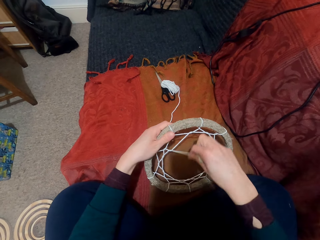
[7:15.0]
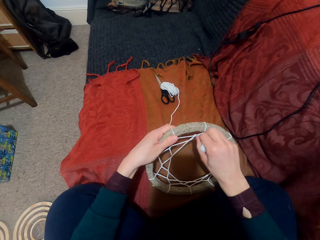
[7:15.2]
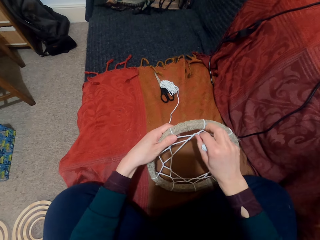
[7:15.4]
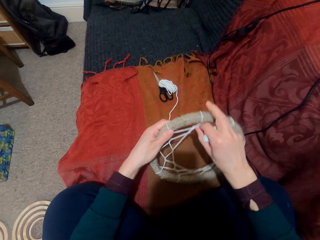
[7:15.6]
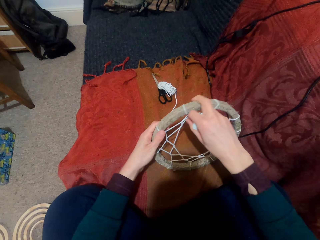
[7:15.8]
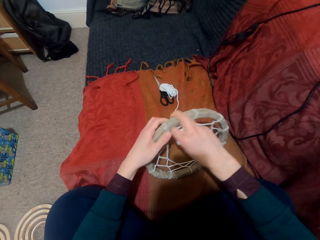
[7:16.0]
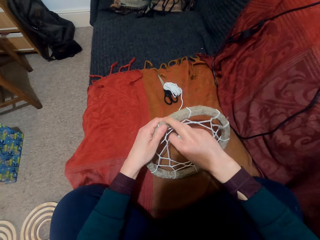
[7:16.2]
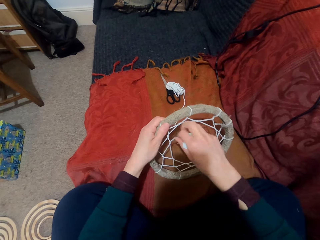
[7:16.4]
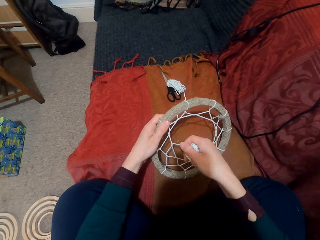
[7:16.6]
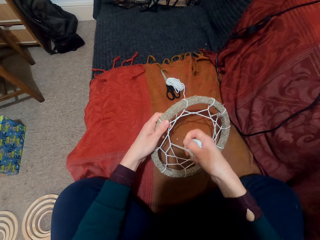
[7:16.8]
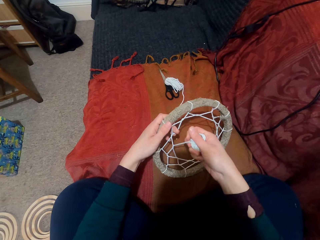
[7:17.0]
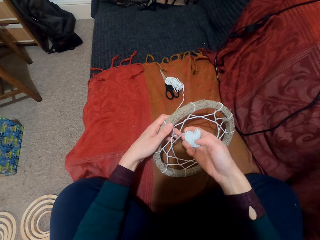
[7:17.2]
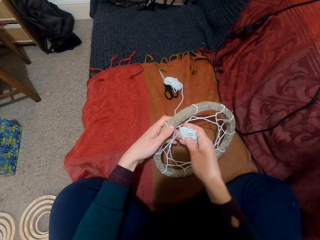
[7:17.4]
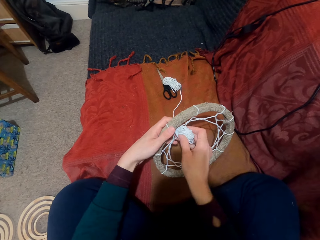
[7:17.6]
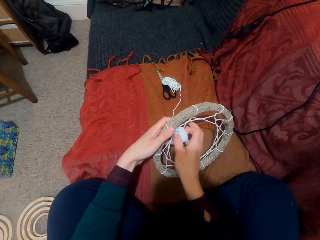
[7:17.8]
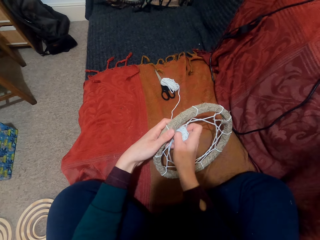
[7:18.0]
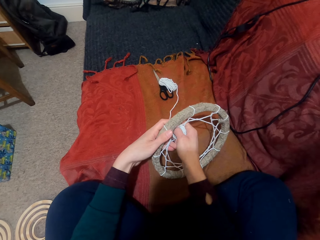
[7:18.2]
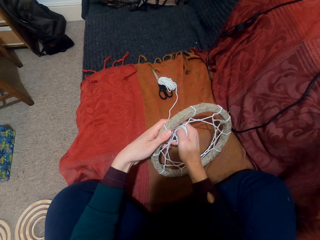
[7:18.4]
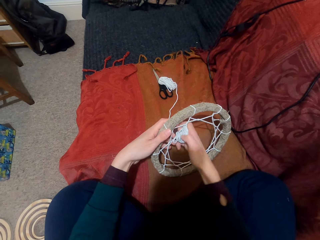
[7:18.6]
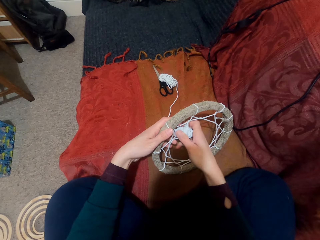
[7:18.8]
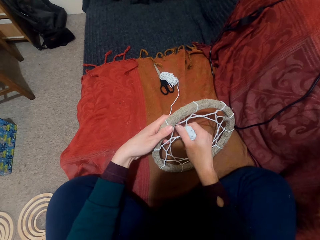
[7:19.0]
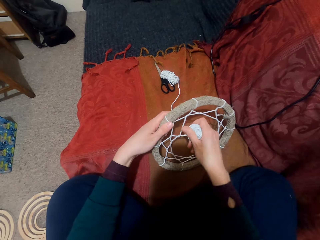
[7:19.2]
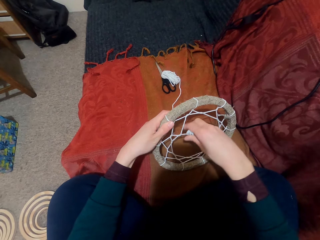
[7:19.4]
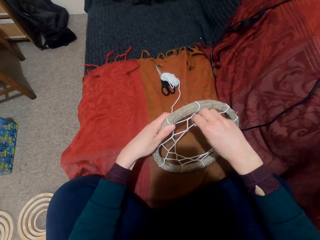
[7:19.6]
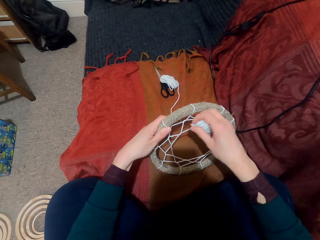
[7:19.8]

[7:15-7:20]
The camera wearer pulls the thread. They turn something. They put the thread through the pattern. They pull the thread.

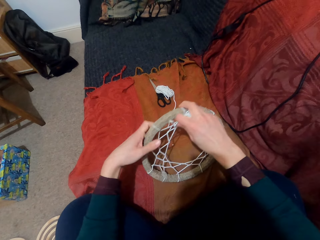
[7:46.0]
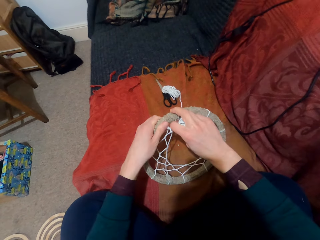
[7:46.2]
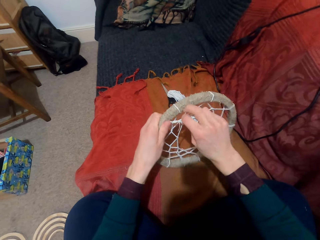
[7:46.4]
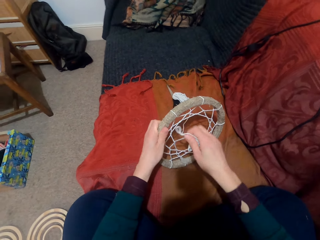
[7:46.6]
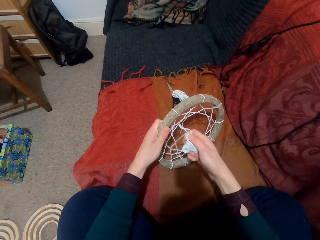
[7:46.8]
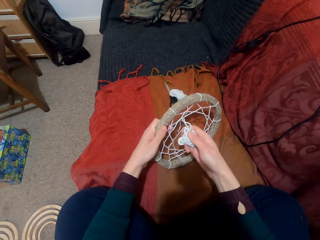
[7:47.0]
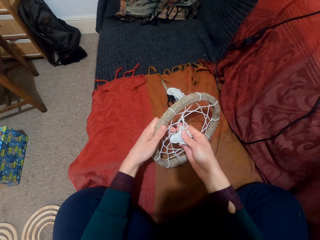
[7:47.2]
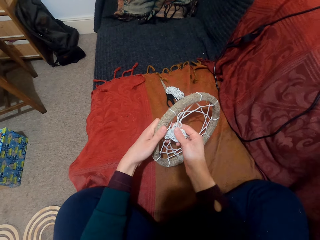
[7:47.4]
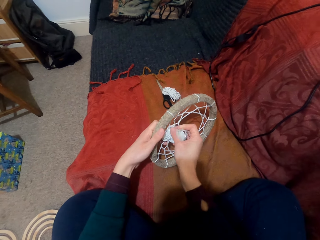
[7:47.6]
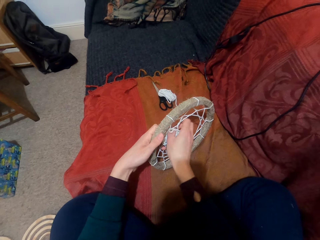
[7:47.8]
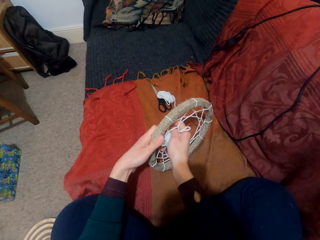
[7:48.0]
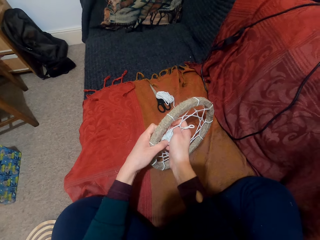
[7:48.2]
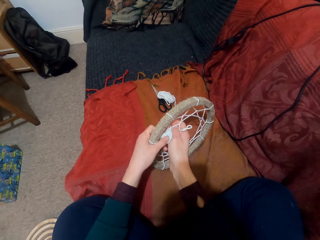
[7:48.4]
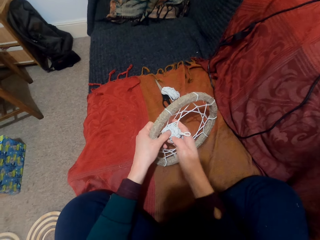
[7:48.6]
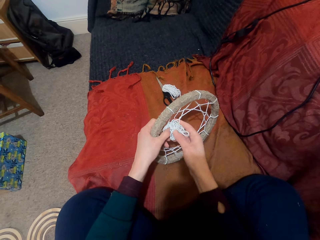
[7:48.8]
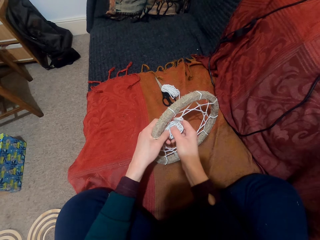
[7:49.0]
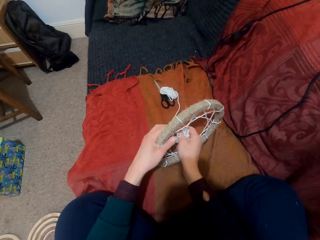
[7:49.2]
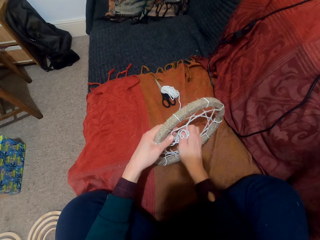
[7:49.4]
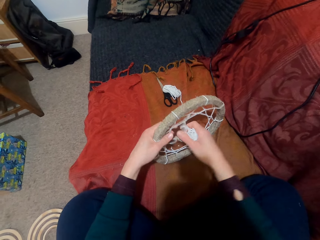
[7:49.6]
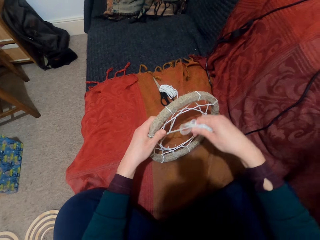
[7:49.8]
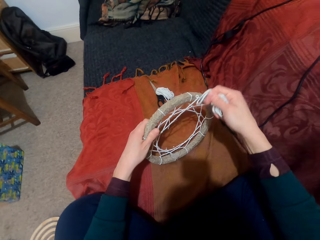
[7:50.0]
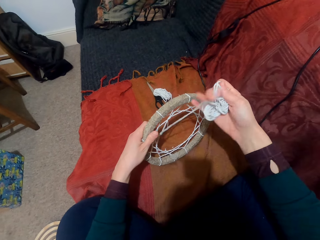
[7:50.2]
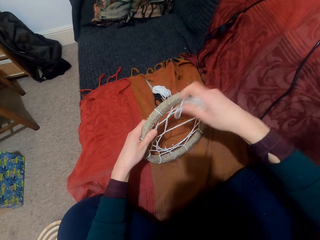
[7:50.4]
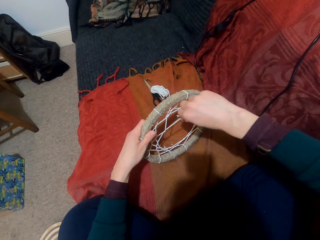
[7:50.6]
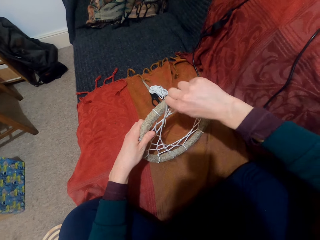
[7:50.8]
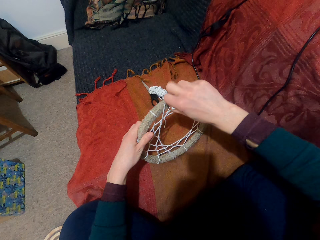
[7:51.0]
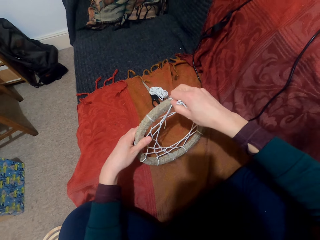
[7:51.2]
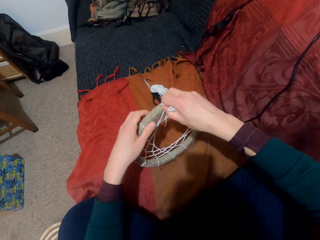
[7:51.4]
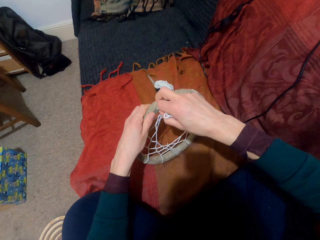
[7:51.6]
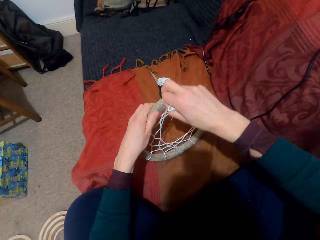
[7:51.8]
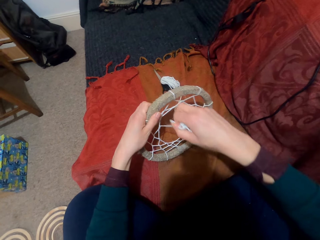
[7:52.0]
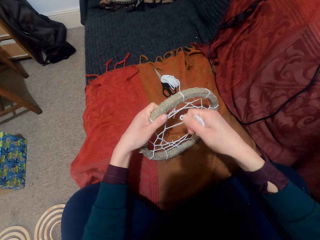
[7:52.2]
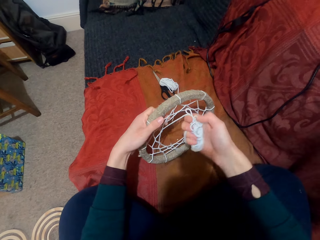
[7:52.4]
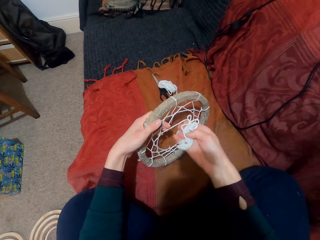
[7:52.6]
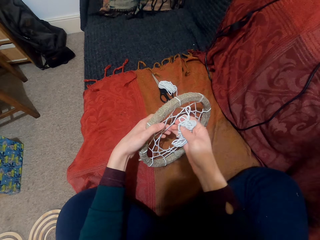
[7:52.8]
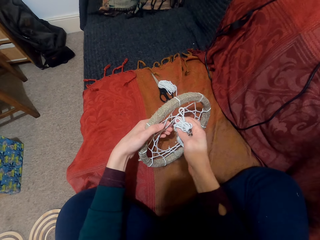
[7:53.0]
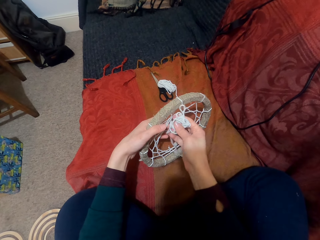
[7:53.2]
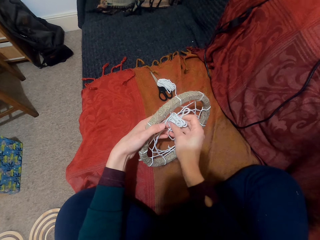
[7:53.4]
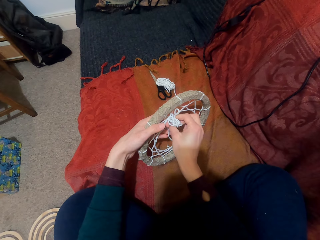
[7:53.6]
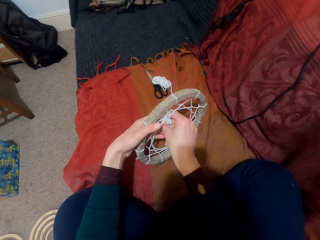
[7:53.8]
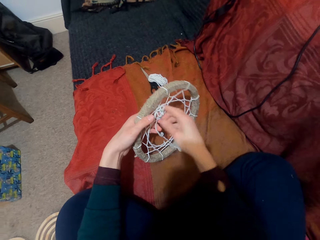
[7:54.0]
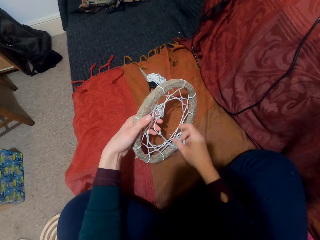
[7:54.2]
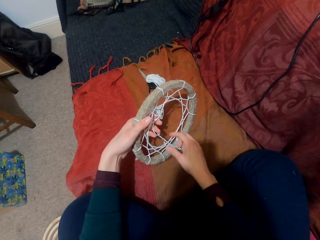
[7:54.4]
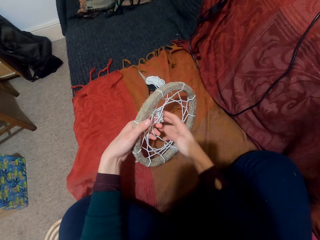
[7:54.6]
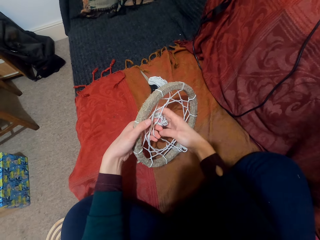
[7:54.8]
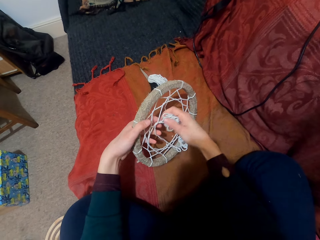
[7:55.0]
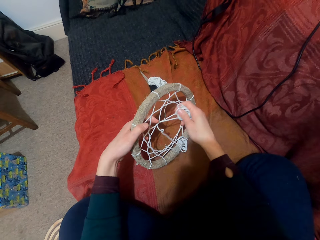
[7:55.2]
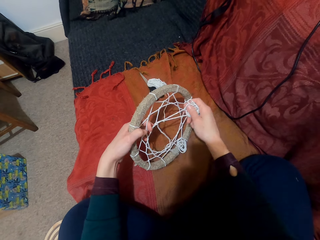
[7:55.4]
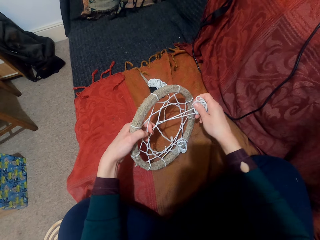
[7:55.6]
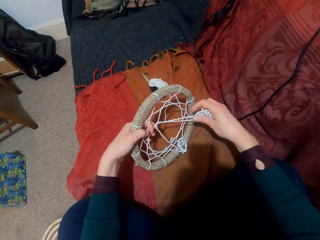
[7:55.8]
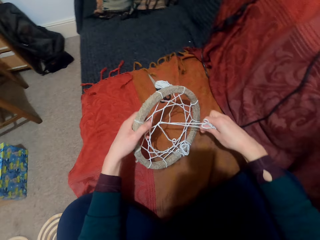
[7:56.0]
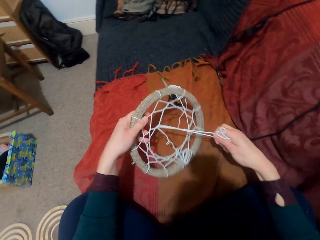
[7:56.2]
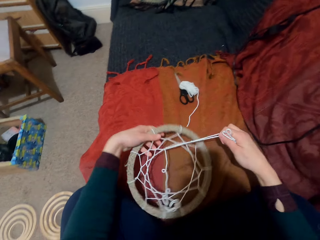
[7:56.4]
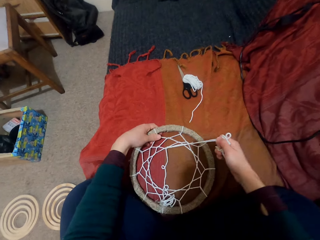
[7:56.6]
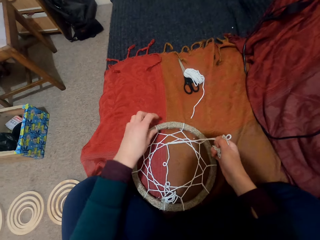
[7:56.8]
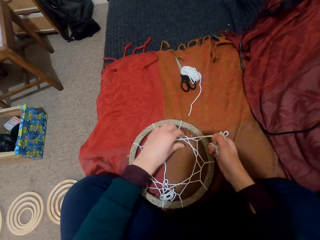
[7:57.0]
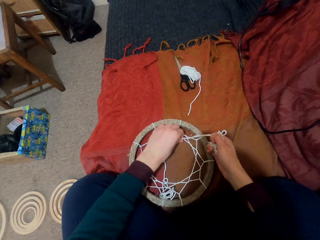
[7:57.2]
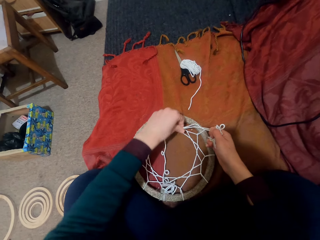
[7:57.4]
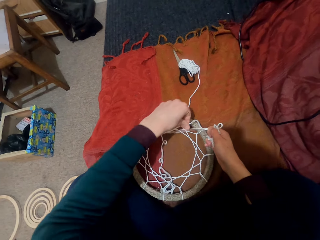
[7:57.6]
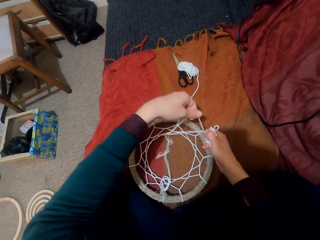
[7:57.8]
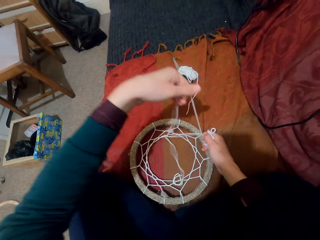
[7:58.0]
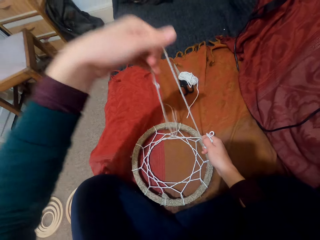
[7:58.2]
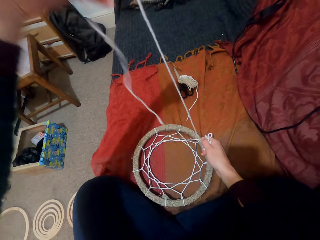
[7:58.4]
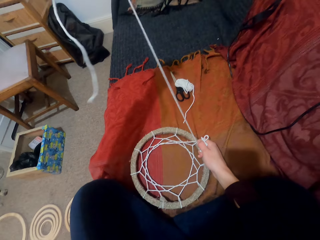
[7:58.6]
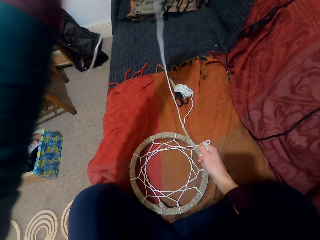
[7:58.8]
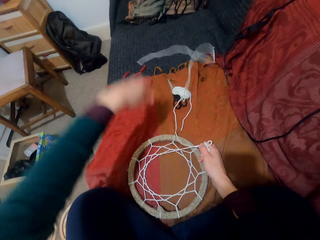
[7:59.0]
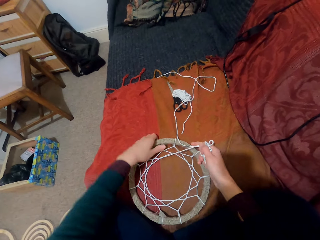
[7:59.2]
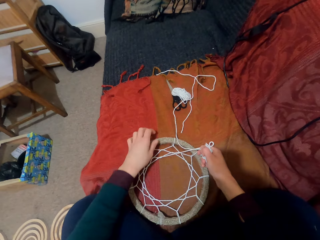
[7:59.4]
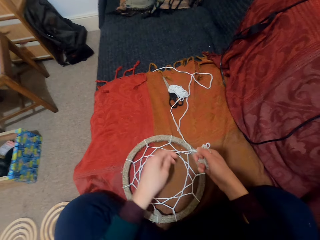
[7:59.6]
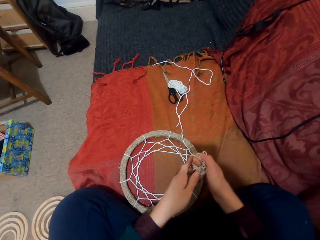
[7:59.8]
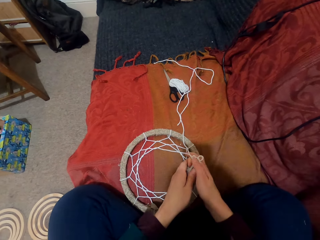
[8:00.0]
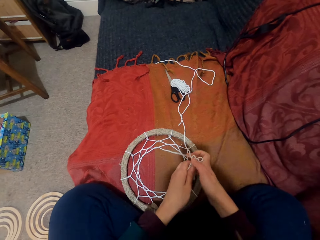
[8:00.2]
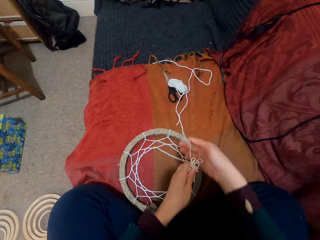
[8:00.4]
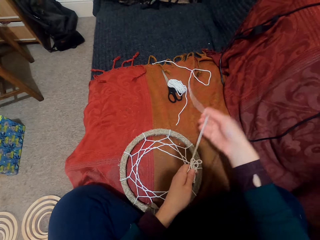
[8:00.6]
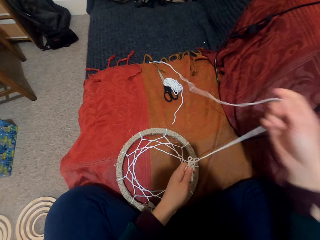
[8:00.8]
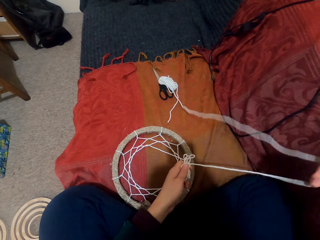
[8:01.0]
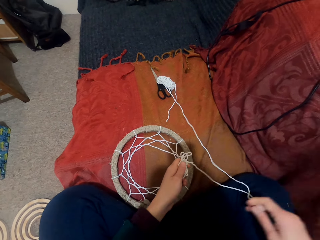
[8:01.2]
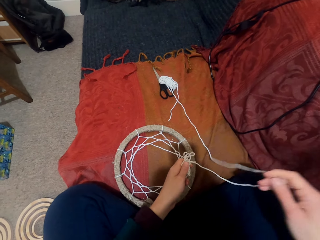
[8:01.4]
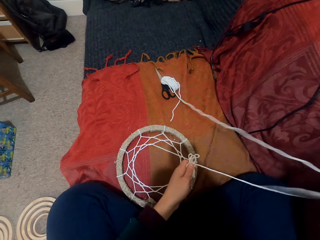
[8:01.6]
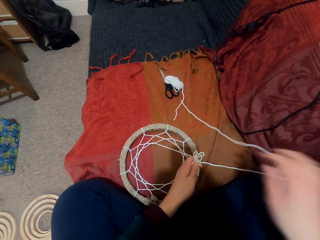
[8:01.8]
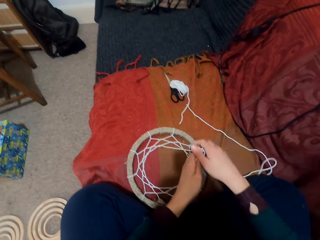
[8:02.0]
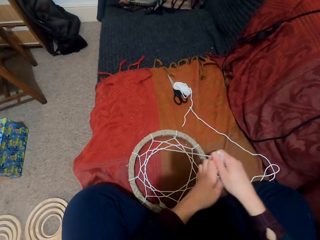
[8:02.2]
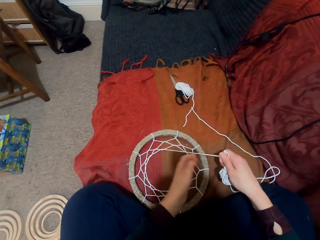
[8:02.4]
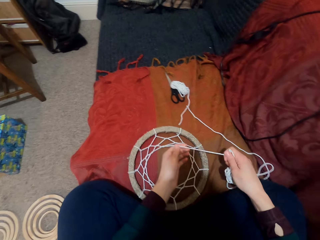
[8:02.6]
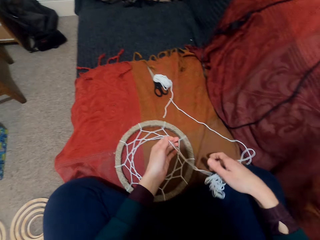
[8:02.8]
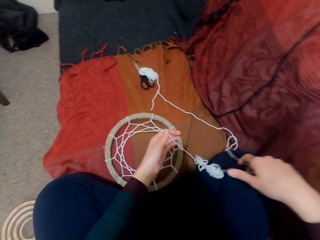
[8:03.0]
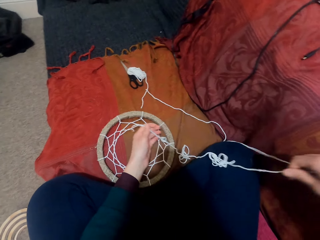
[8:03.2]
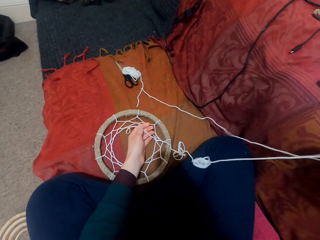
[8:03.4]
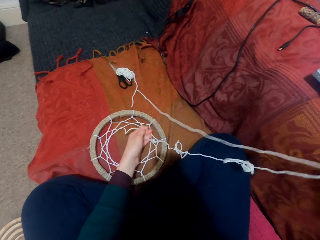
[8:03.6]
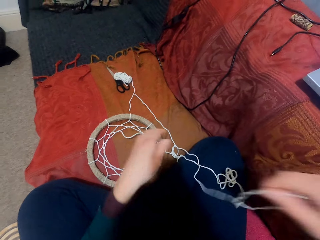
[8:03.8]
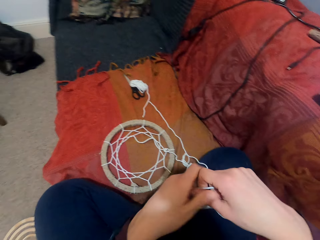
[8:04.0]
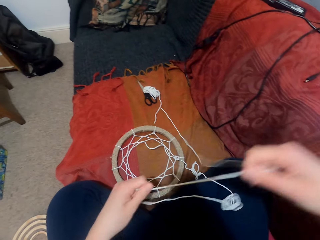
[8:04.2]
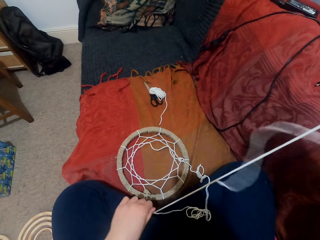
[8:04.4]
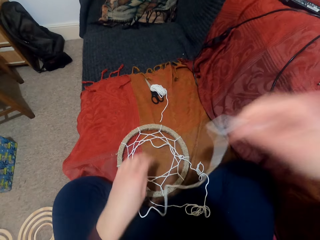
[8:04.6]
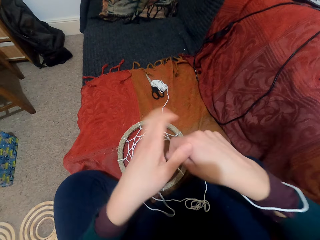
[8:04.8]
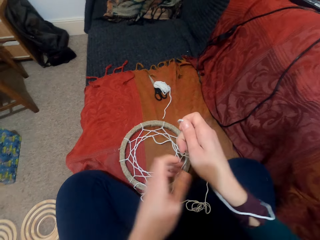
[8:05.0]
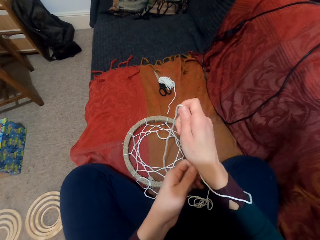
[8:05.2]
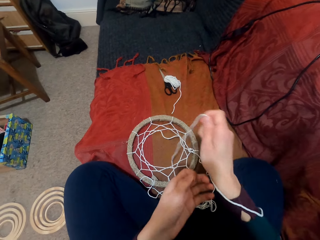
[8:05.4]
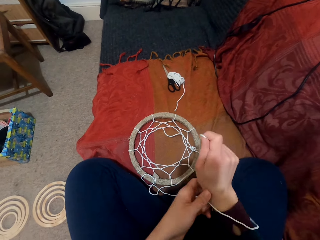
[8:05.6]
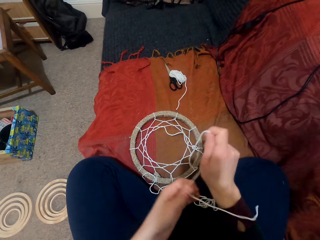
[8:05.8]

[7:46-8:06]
The camera wearer puts the thread through the pattern. They pull the thread. They turn something. They put the thread through the pattern. They pull the thread. They put something on the couch. They pull the thread. They unwind the thread. They pick up the thread with the other hand. They pull the thread. They pick up the thread with the other hand. They stretch the thread.
